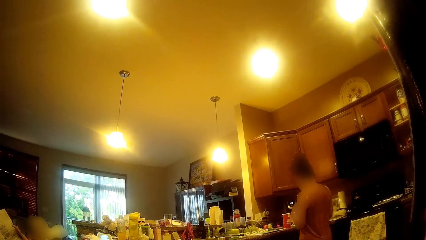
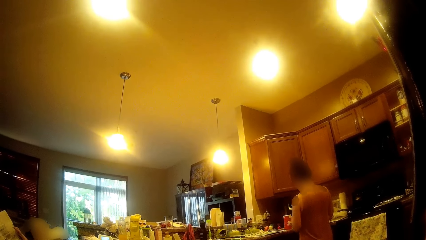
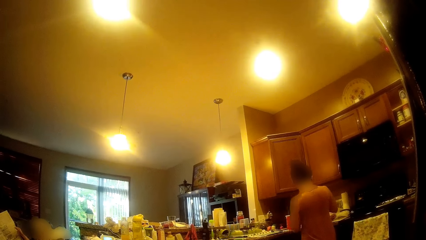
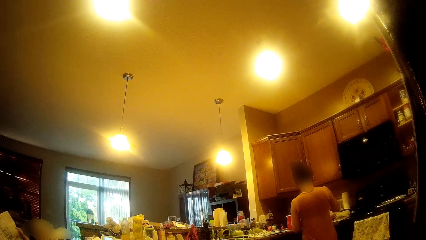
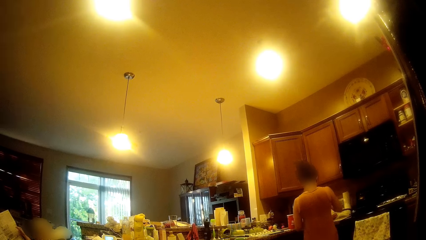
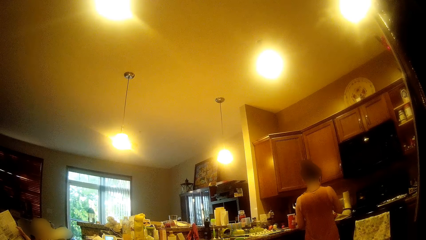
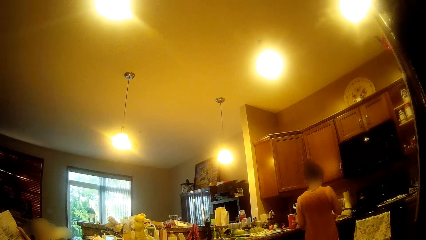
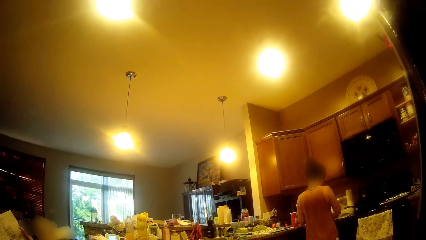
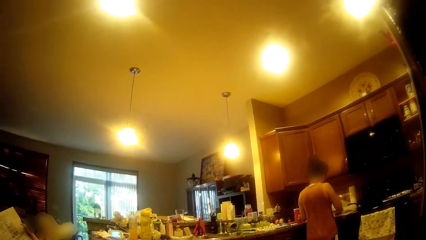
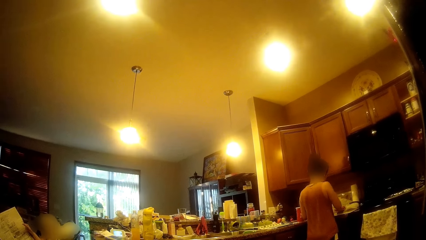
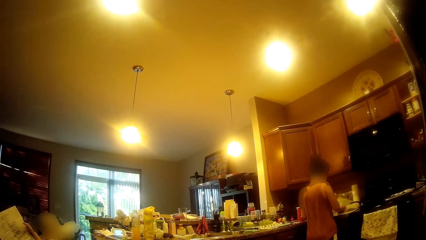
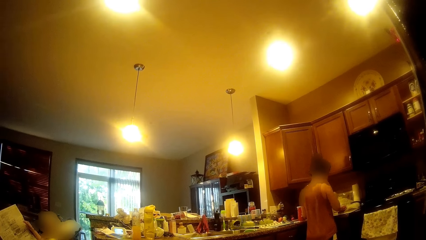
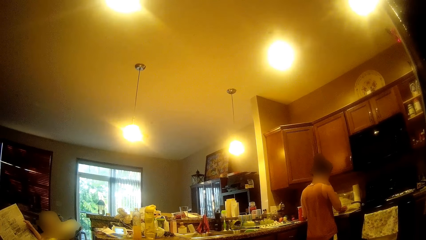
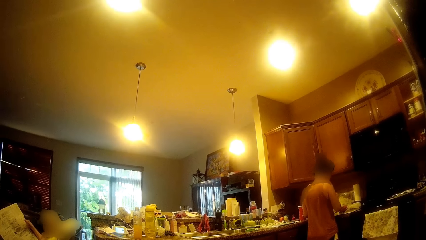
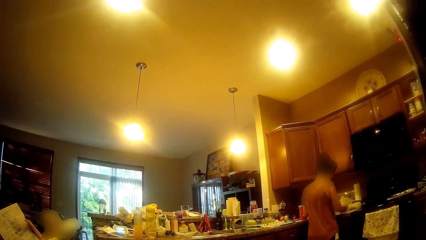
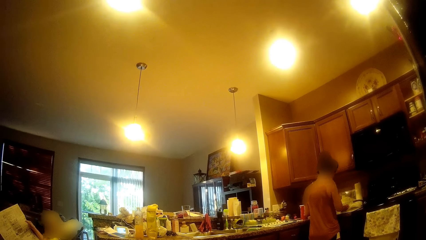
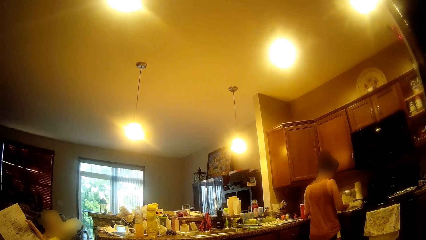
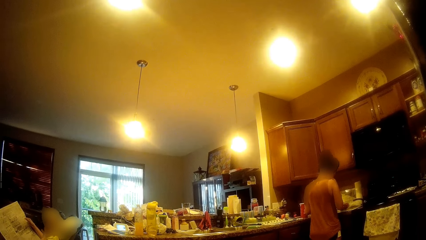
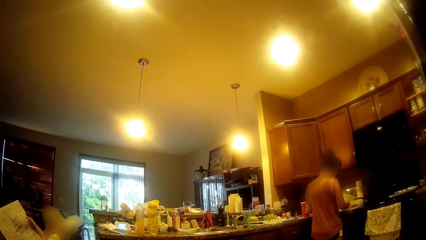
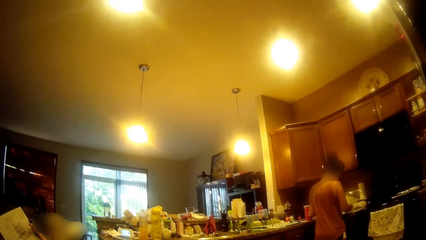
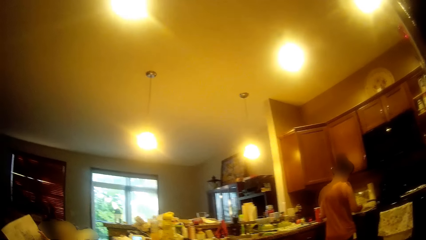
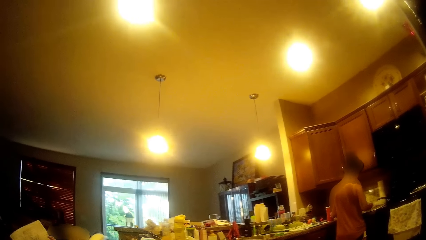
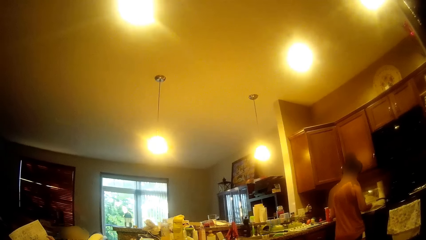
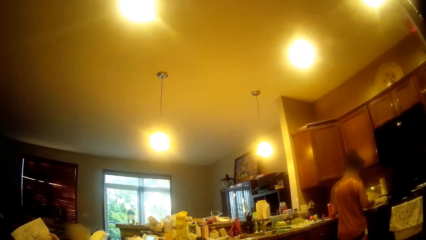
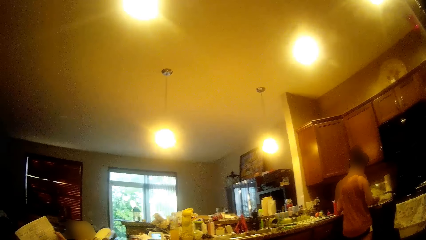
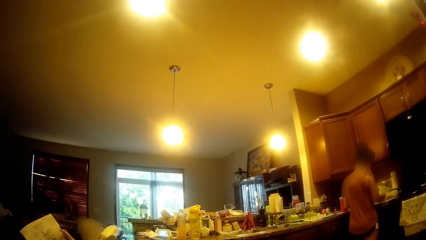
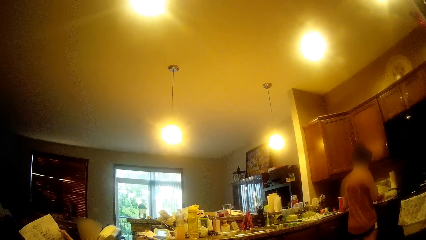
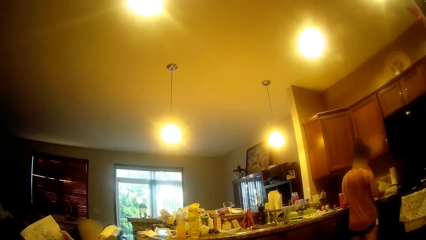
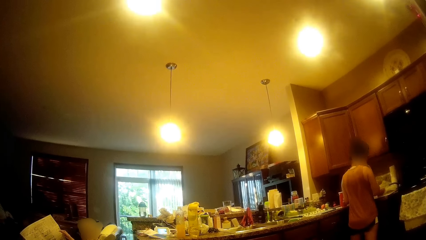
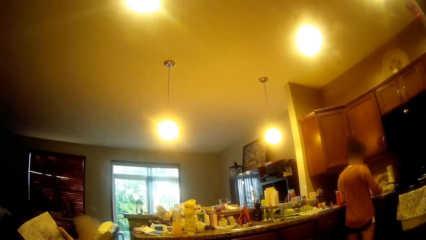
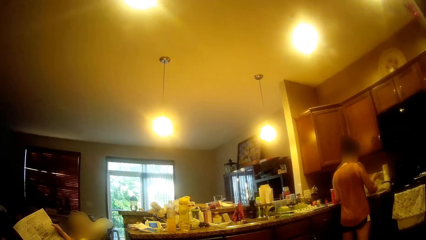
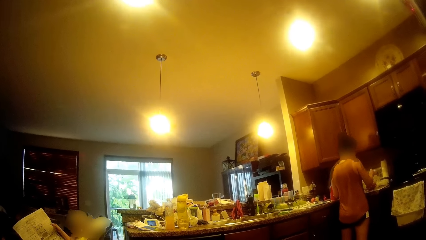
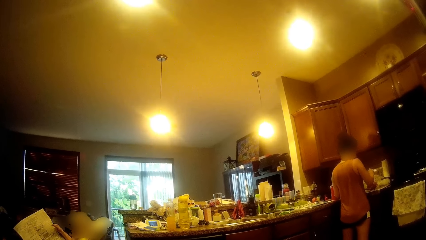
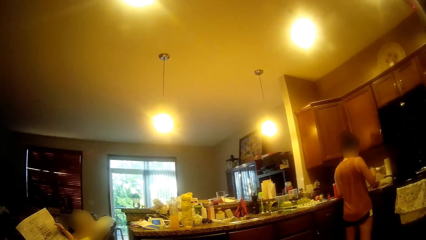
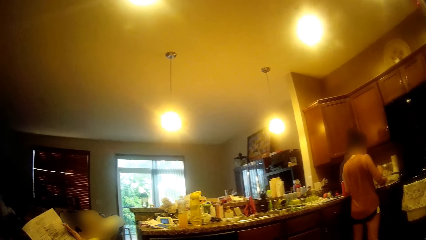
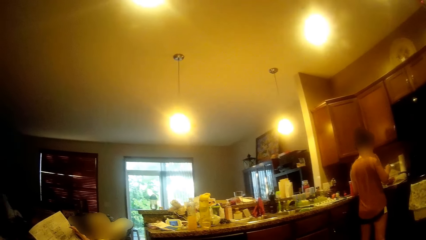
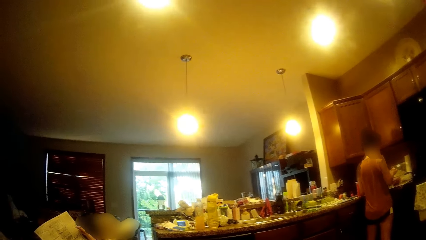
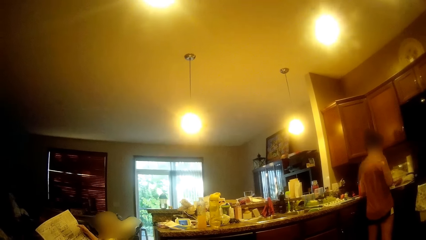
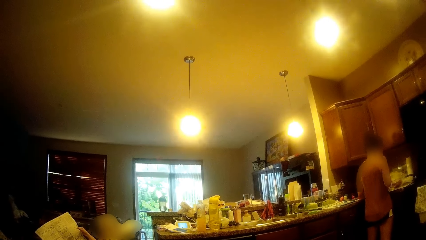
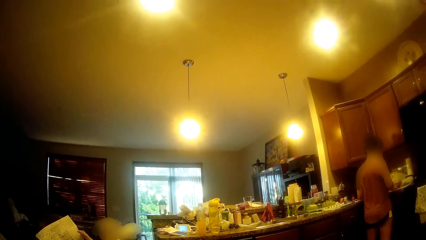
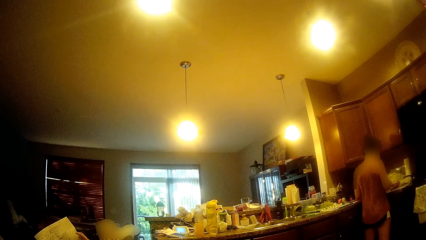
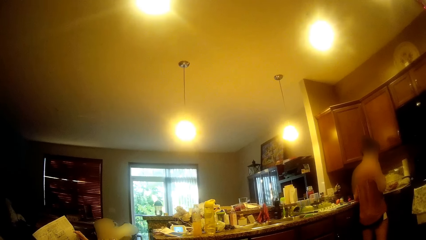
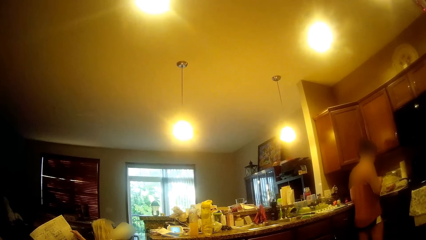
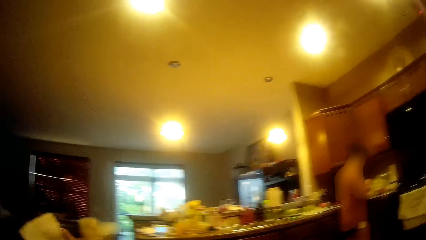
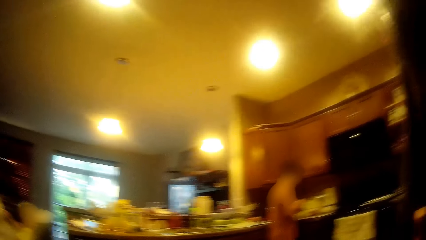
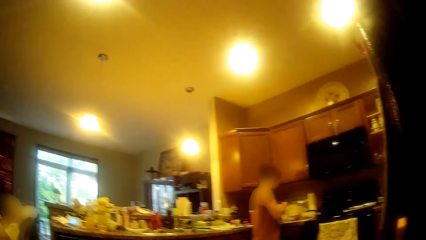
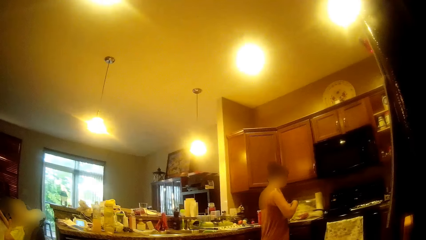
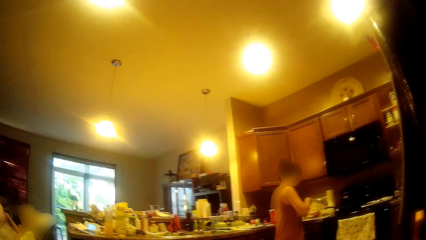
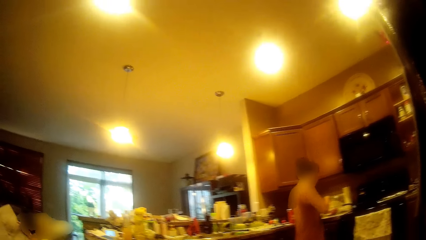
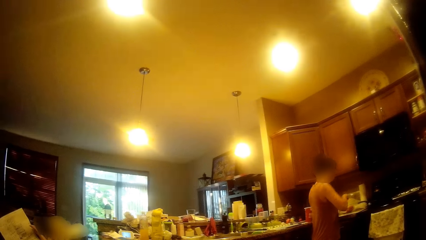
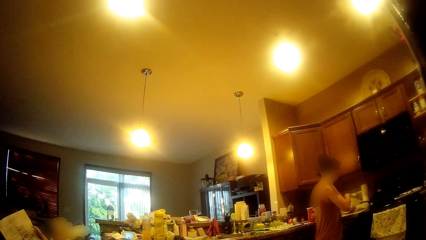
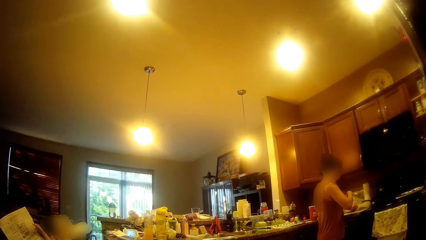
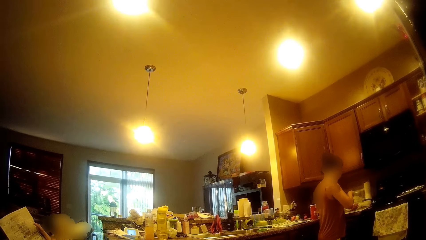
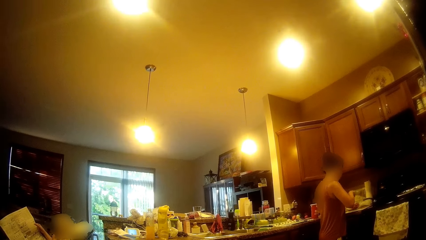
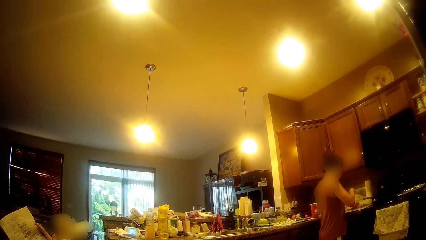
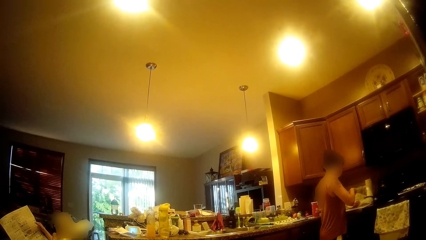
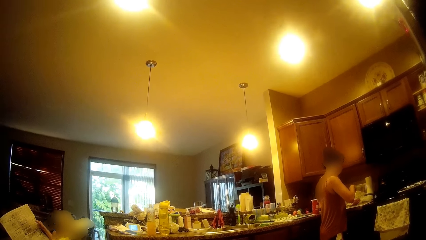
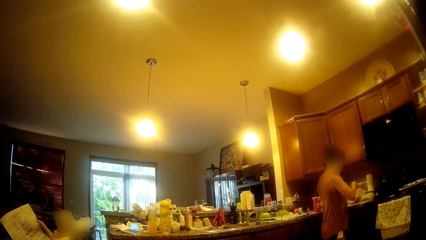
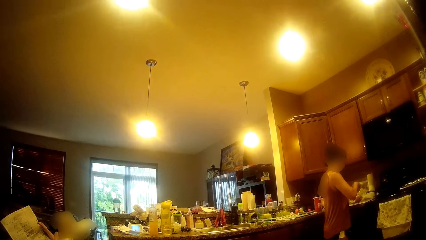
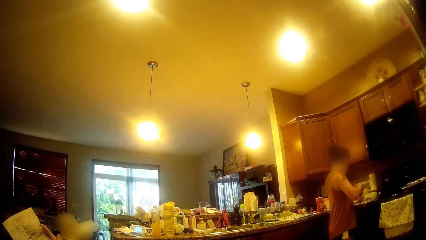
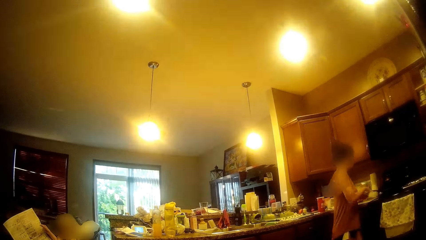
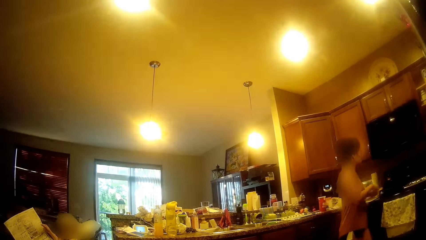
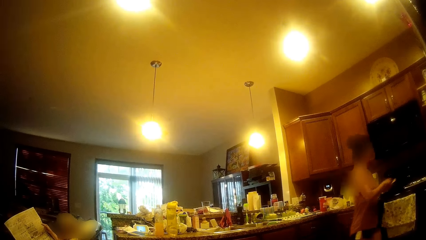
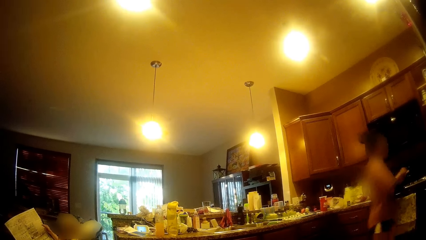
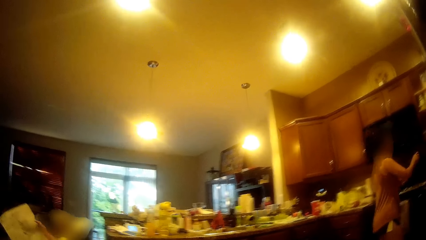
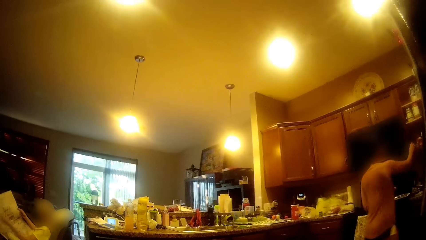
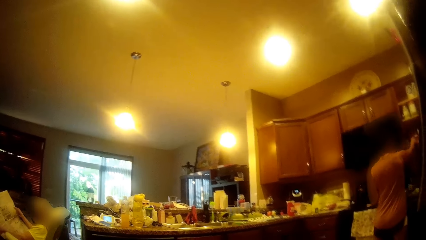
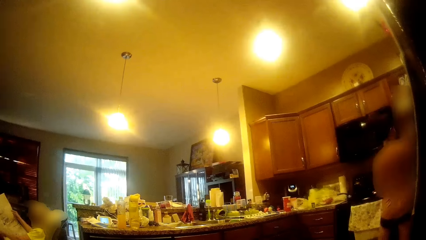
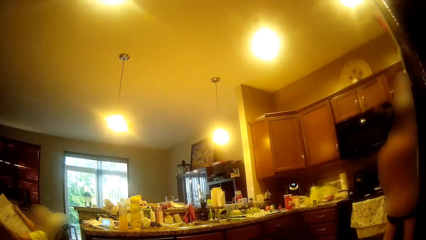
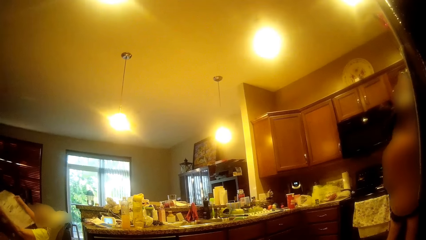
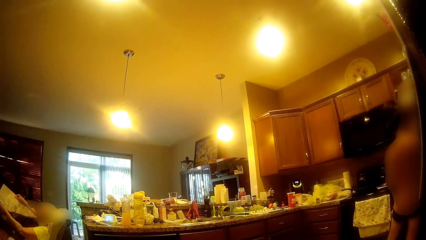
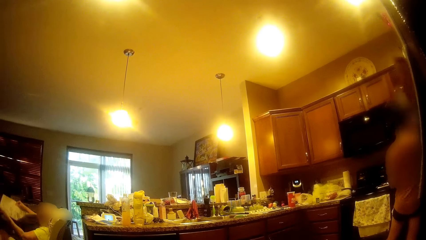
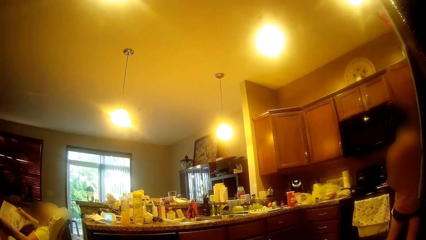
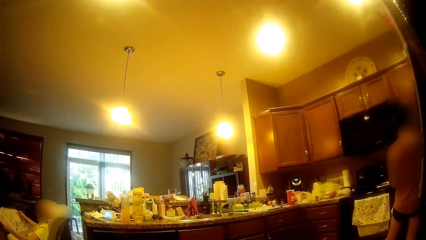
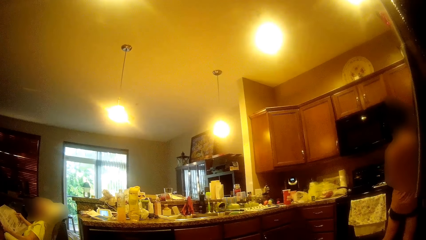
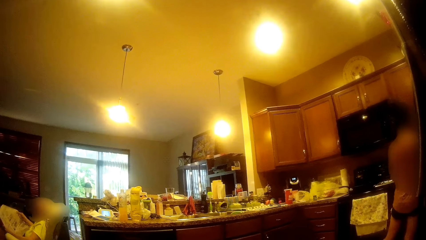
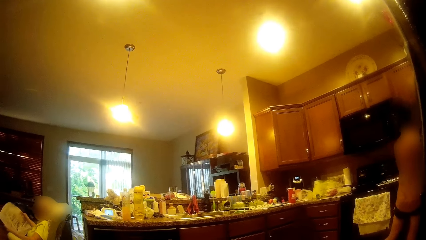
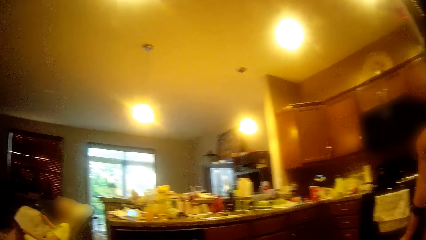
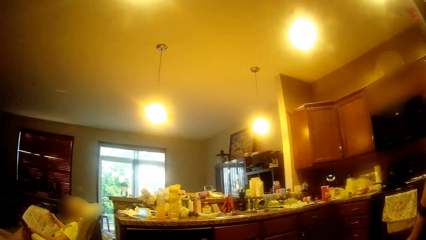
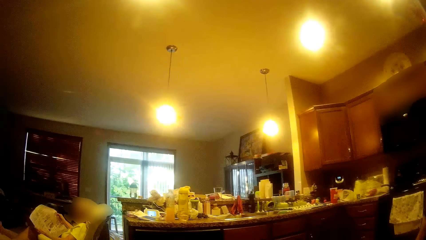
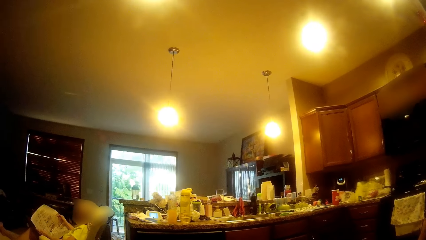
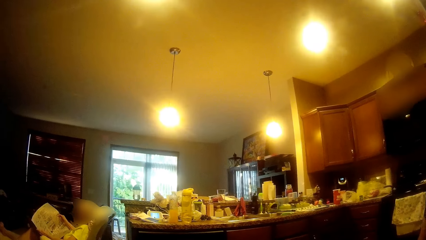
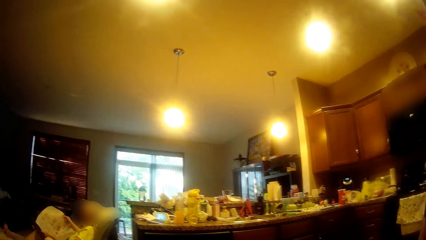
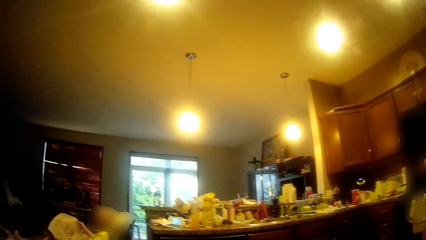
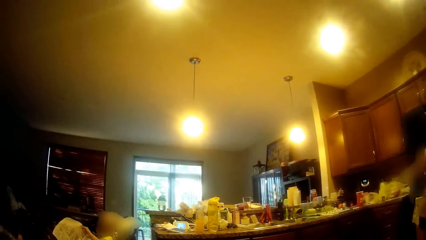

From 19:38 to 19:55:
The girl dips the spoon in her right hand into the jar in her left hand. The girl picks up a lid from the kitchen countertop with her right hand. The girl closes the jar in her left hand with the lid in her right hand. The girl puts something back on the shelf and closes the cupboard with her right hand.
